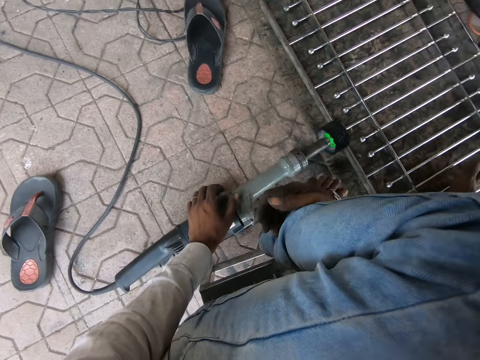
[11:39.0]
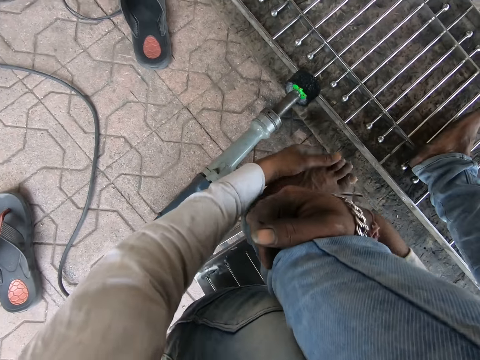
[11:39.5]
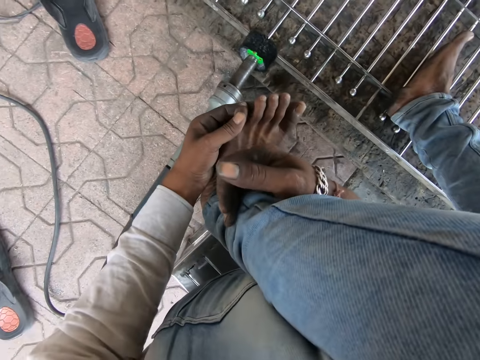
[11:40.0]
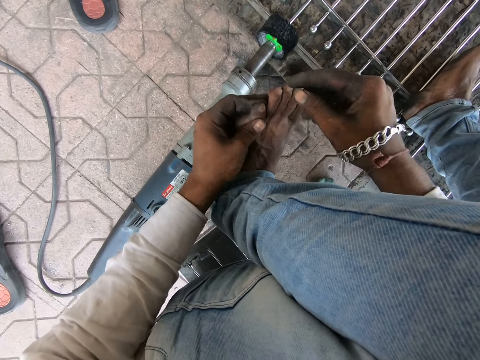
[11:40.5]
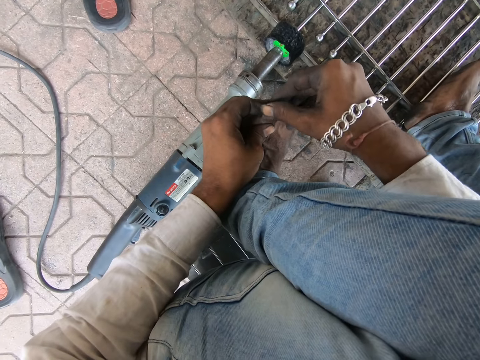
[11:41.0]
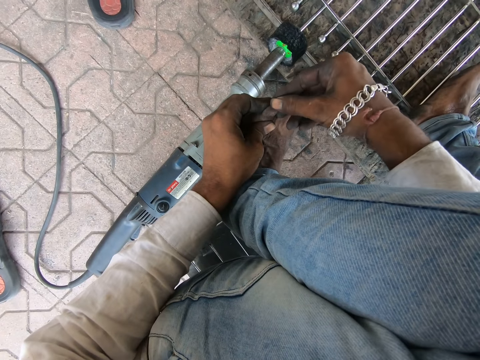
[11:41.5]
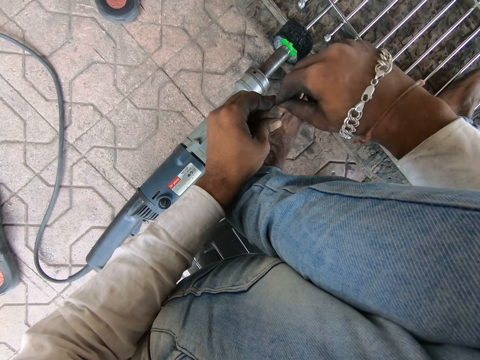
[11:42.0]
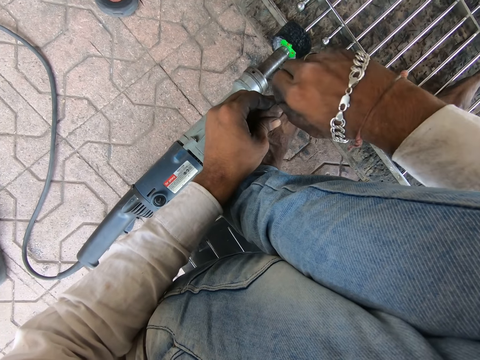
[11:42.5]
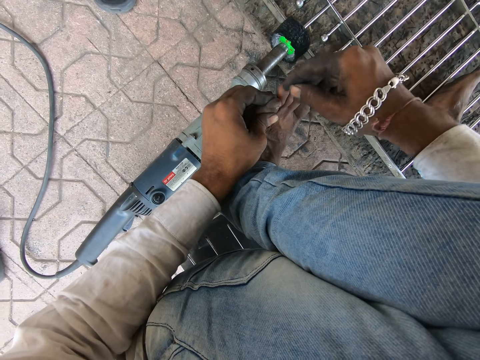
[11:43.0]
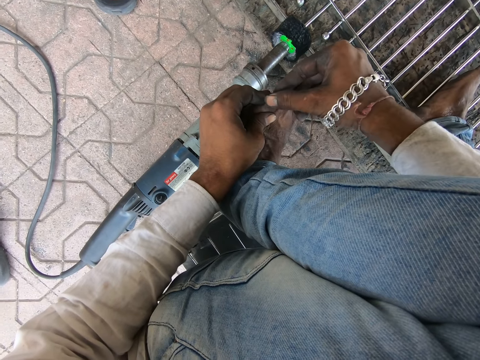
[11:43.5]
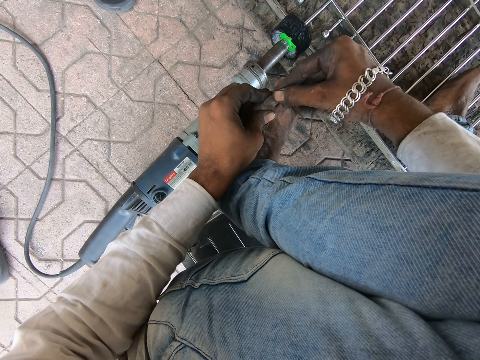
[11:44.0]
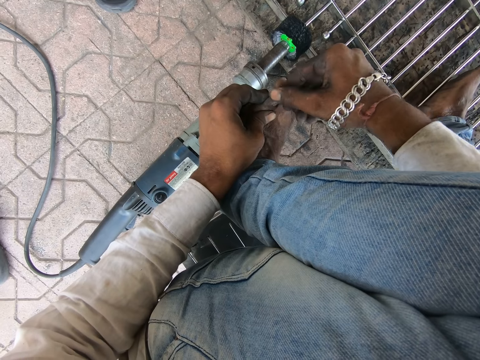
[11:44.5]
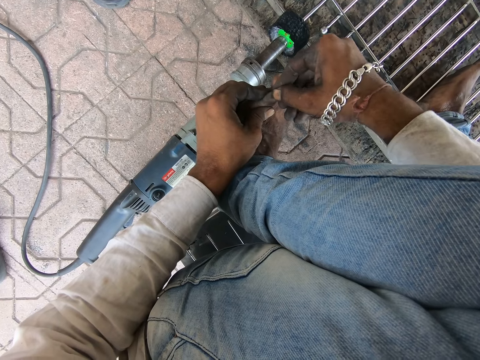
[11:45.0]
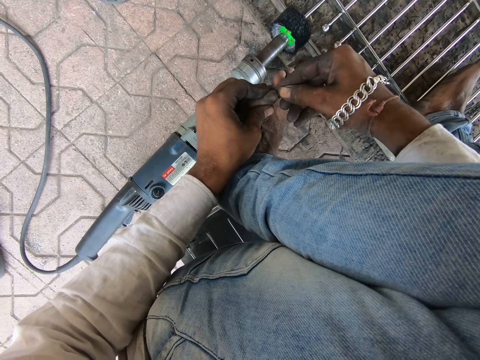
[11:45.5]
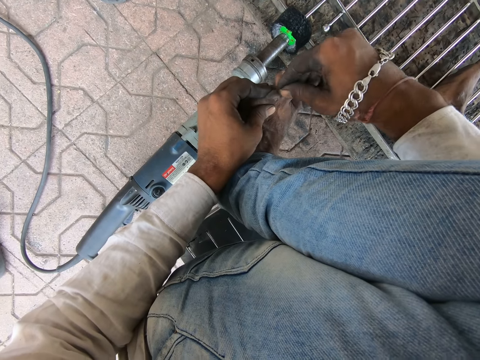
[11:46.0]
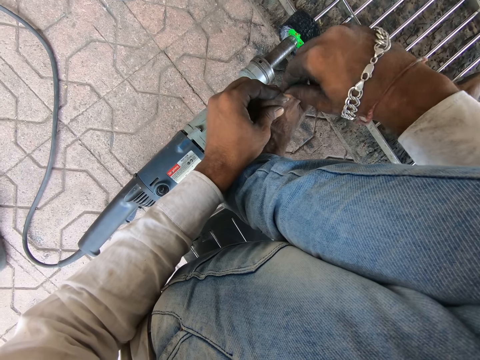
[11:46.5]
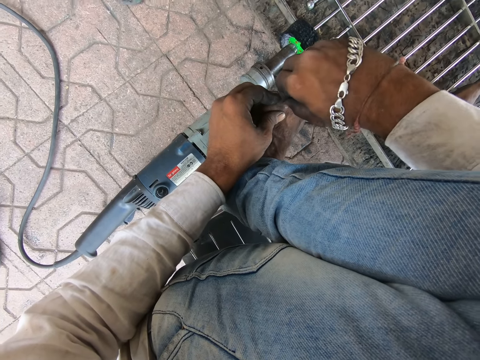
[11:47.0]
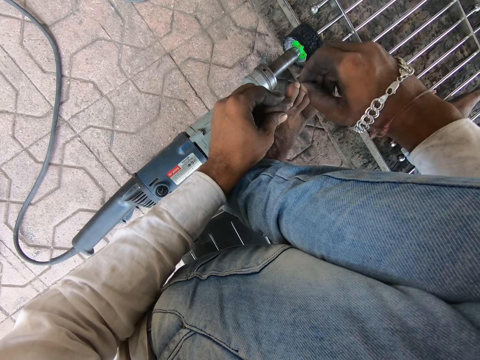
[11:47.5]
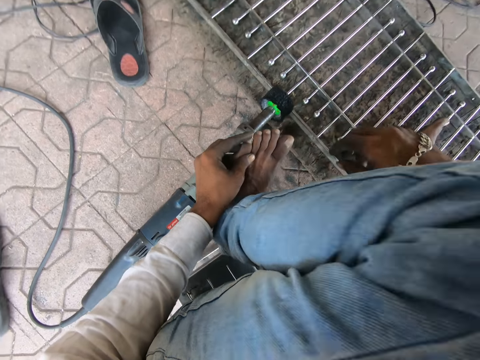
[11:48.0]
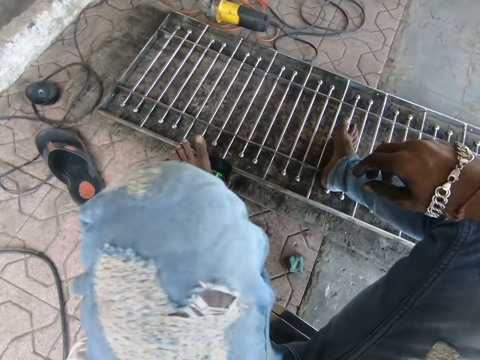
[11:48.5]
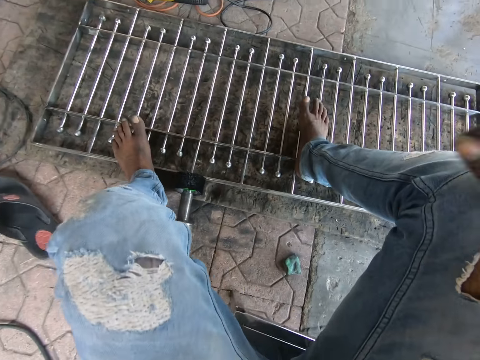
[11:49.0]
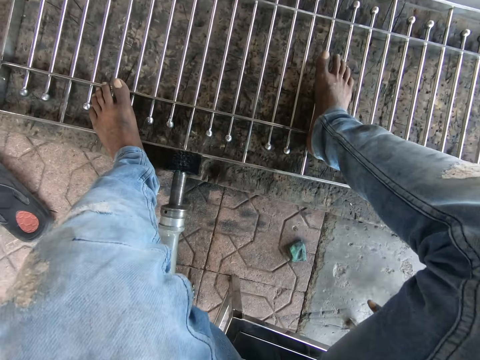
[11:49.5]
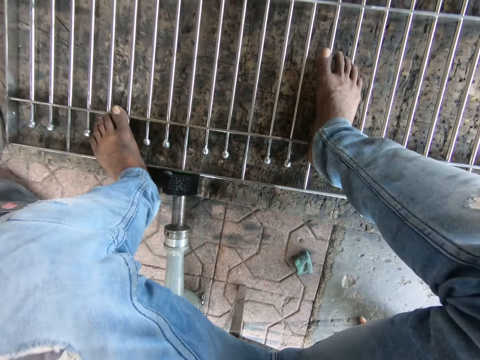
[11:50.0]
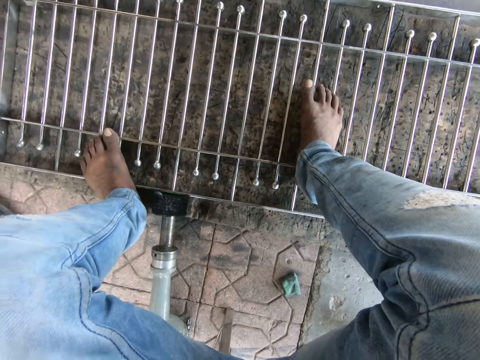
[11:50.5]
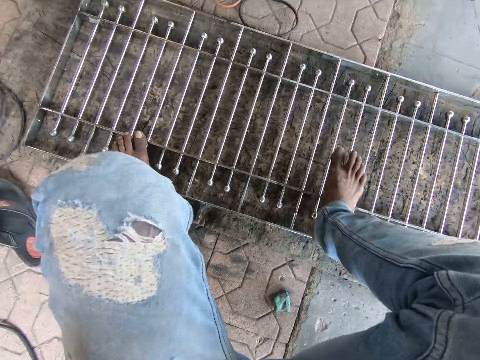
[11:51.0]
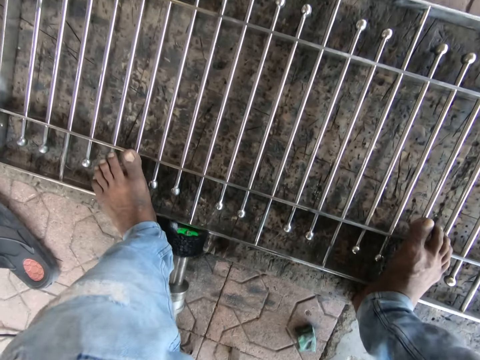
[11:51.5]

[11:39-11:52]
The camera wearer holds his left leg with his right hand. He turns around. He grabs the toes of his left leg with his left hand. He checks the toes. He pulls his left leg's toenail with his right hand. He removes iron filings from the toe. He turns around. He places his left leg on the metal on the ground. He moves forward.

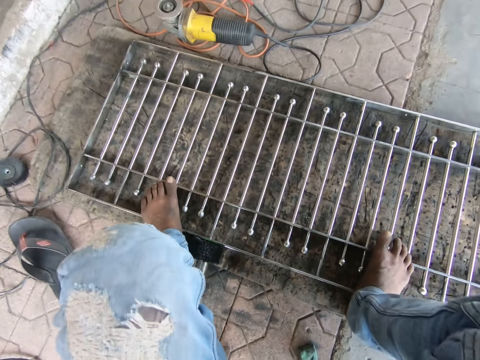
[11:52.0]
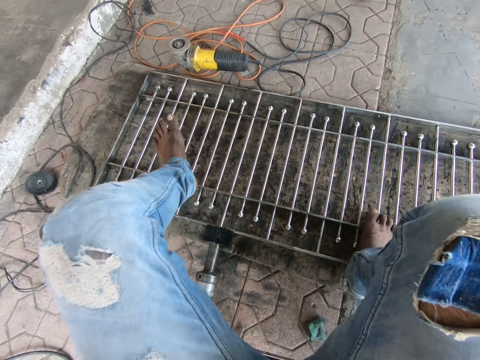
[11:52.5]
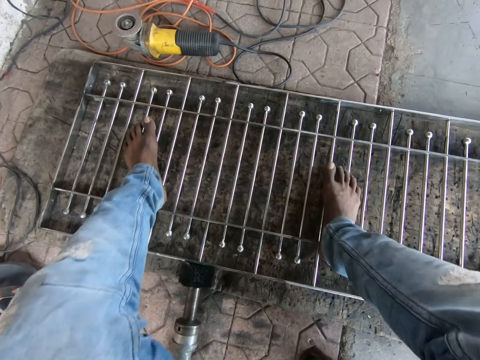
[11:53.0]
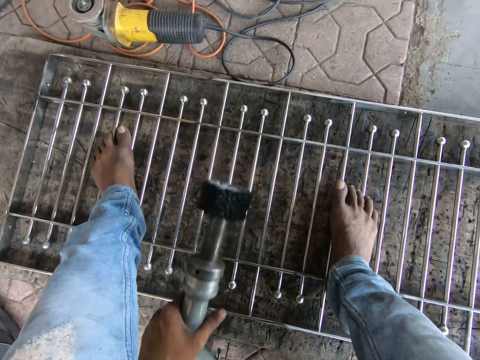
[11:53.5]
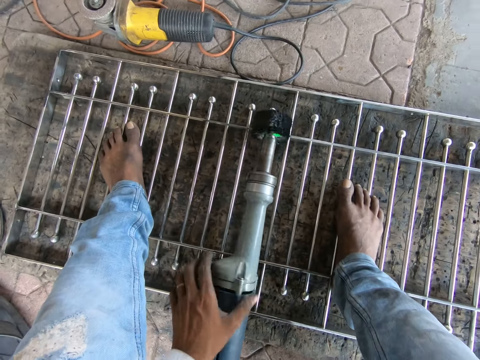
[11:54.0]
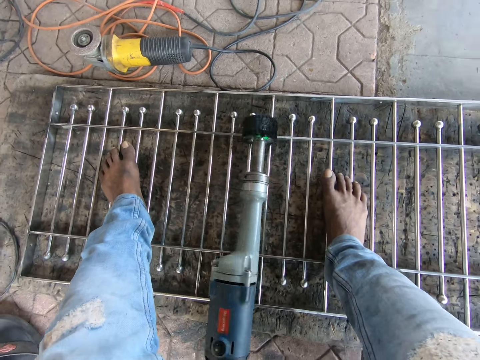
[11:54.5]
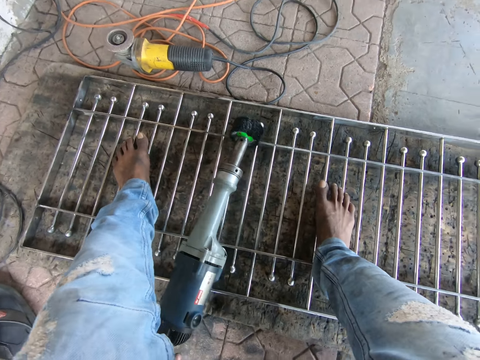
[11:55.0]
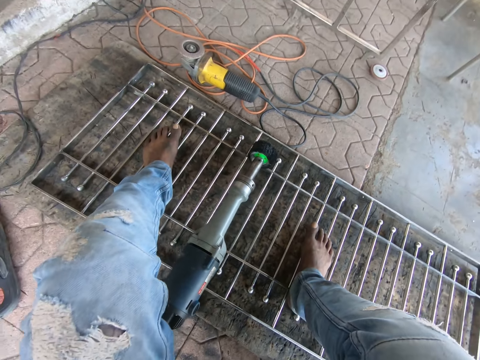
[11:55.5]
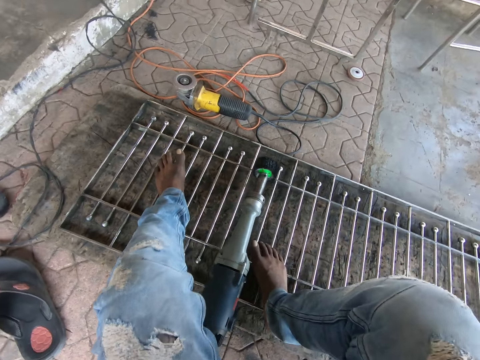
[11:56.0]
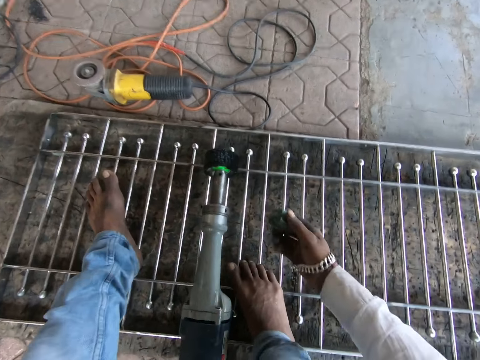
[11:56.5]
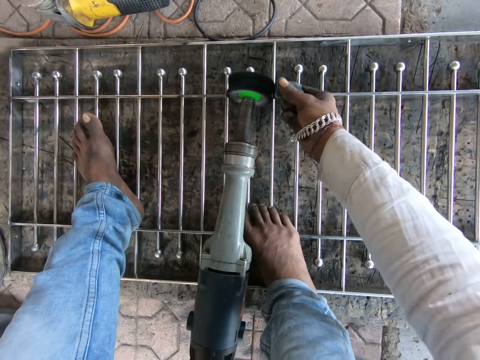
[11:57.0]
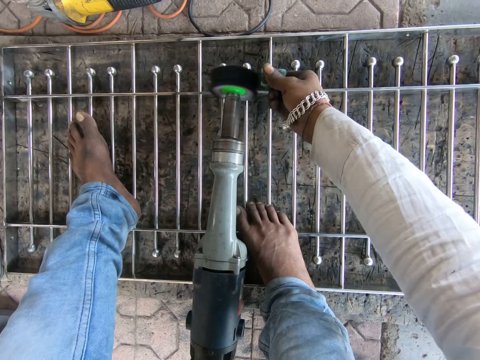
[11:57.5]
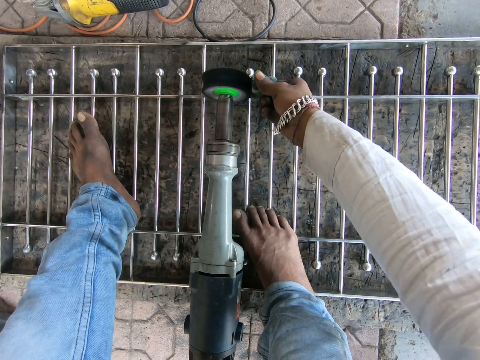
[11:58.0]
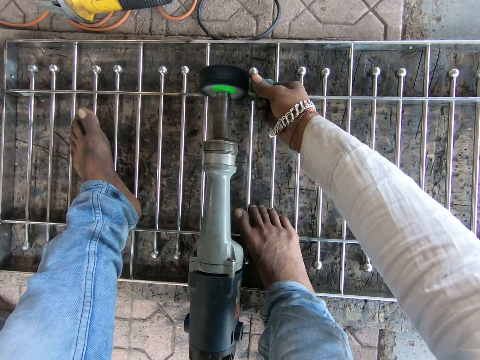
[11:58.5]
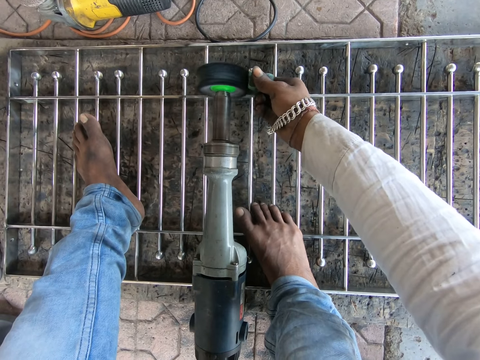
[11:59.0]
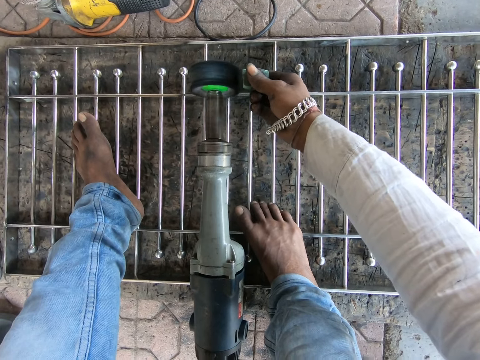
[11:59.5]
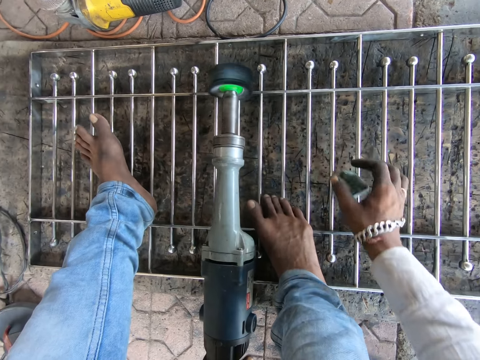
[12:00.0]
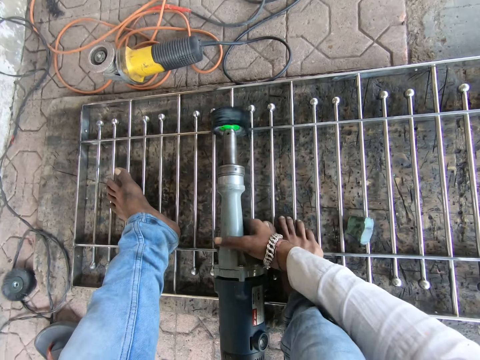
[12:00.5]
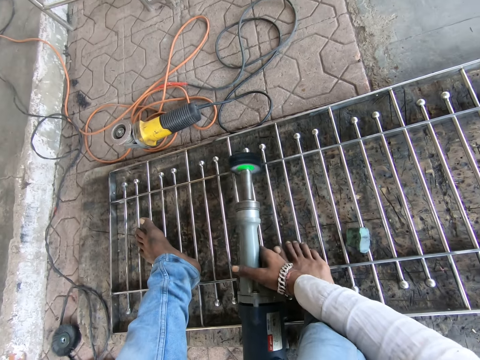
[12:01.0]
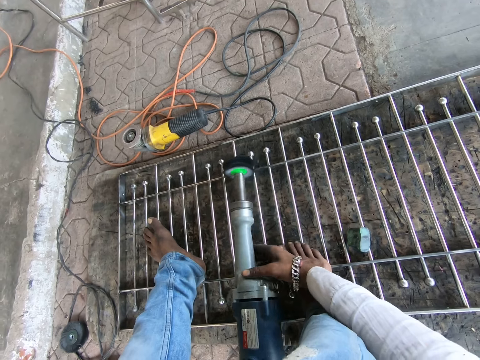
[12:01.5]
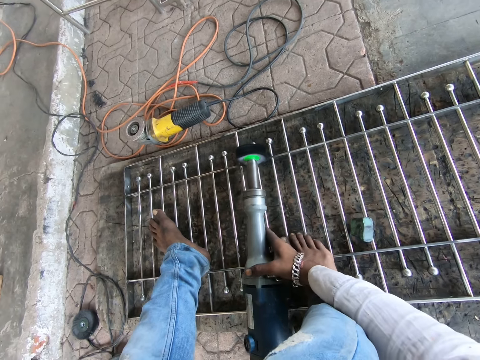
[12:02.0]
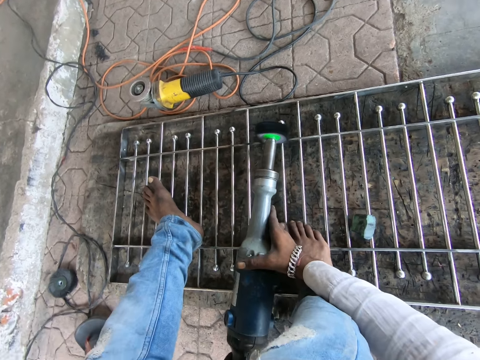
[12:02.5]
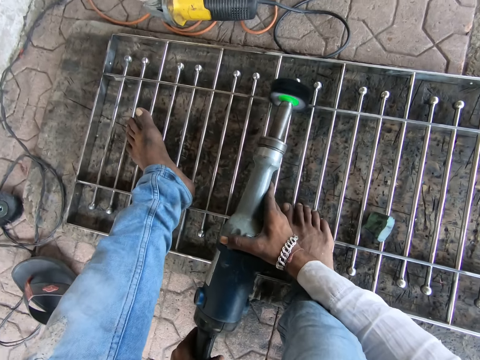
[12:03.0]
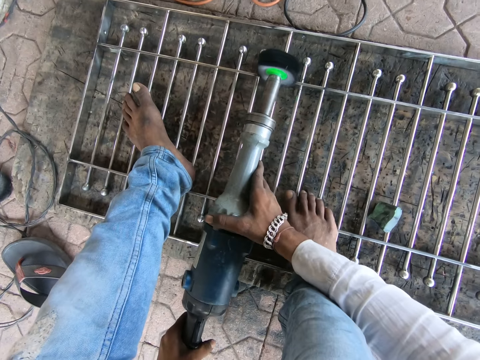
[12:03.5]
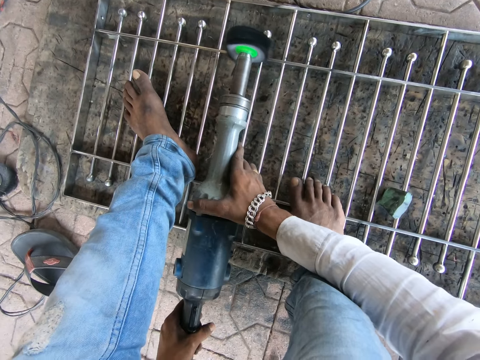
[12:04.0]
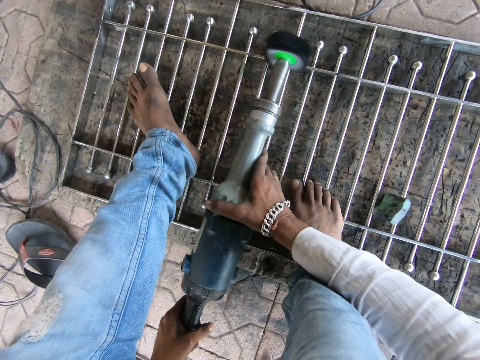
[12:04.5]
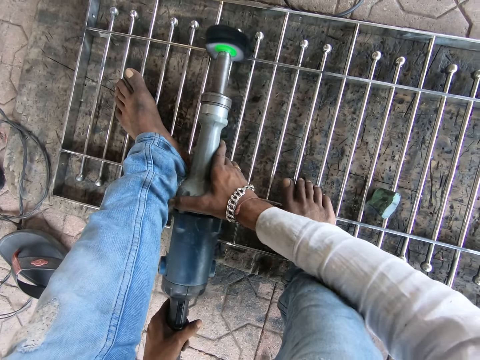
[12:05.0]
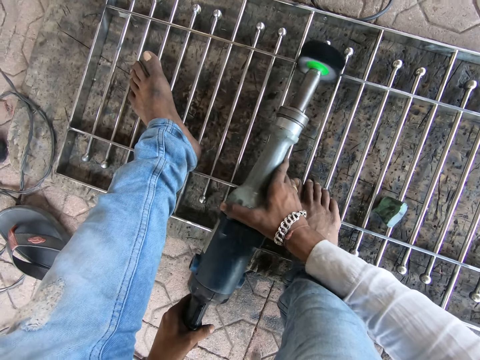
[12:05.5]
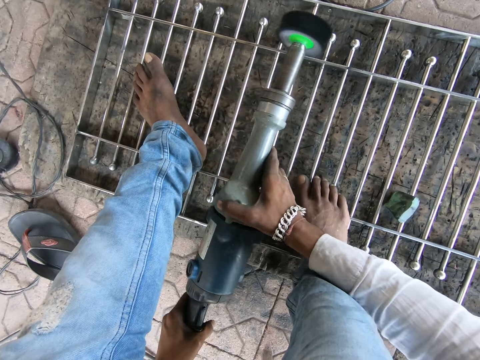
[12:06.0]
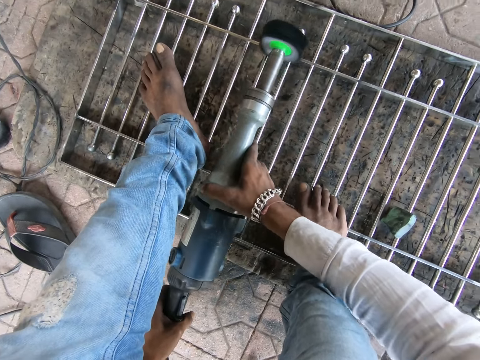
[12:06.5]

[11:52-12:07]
The camera wearer lifts the metal polisher from the ground with his hands. He steps on the grill. He drops the metal polisher in his hands on the metal on the ground. He adjusts the metal polisher on the metal on the ground with his hands. He applies the wax in his right hand on the metal polisher on the metal on the ground. He grinds the item. He drops the wax in his right hand on the metal on the ground. He grabs the metal polisher on the metal on the ground with his right hand. He polishes the metal on the ground with the metal polisher in his hands.
